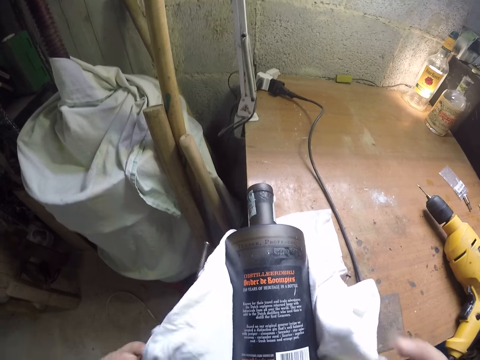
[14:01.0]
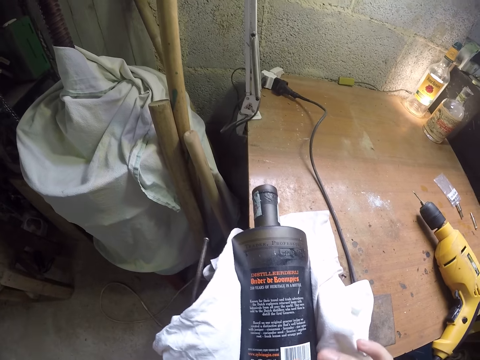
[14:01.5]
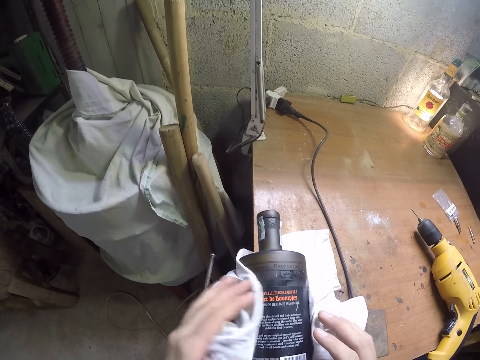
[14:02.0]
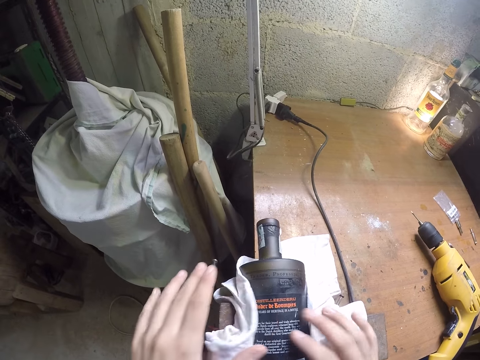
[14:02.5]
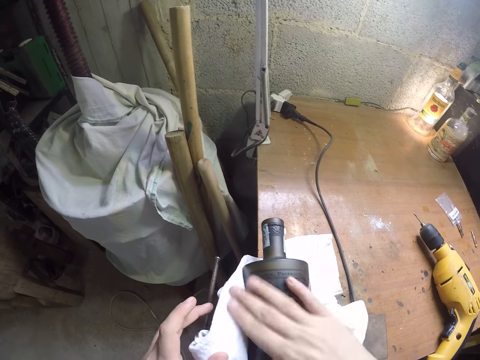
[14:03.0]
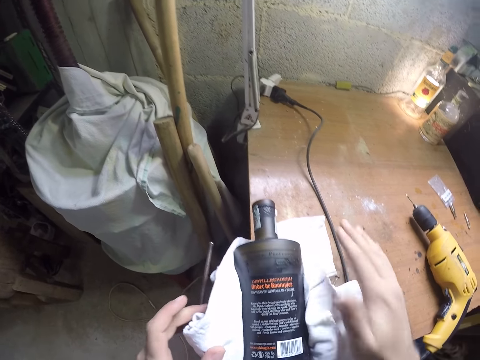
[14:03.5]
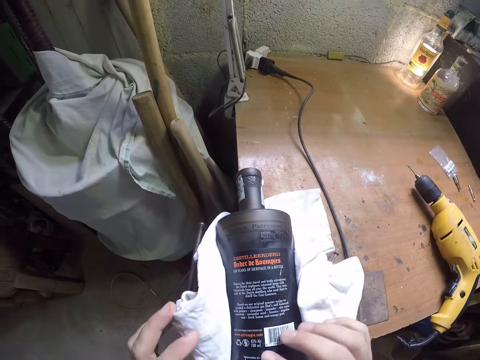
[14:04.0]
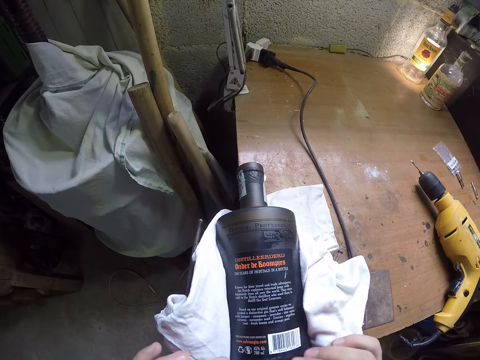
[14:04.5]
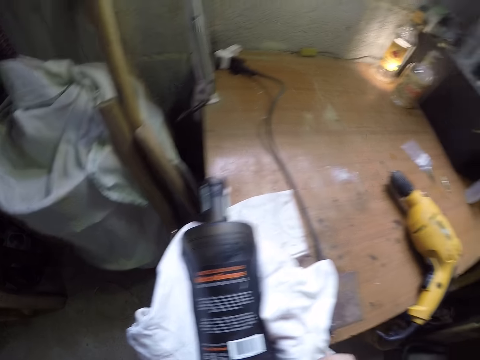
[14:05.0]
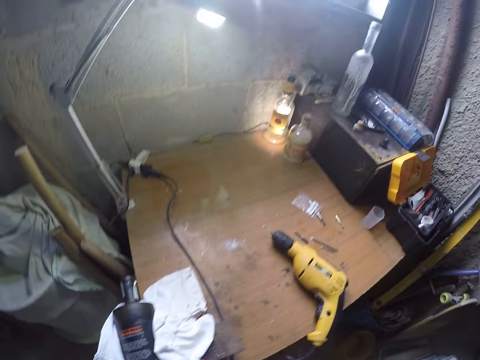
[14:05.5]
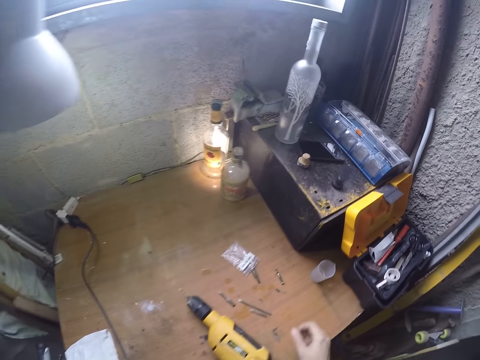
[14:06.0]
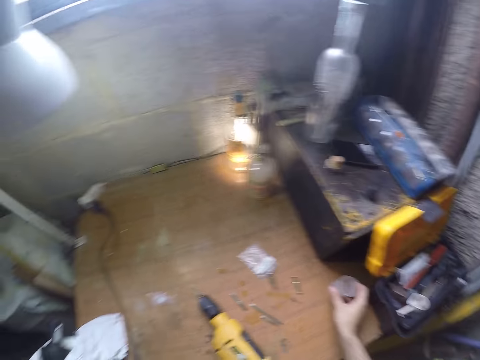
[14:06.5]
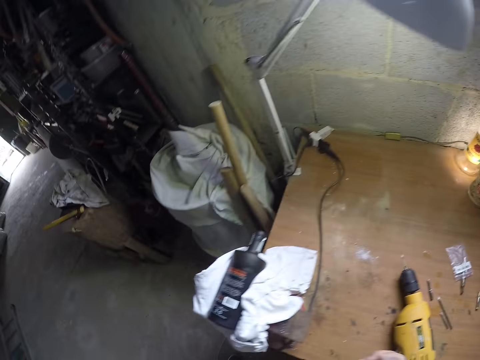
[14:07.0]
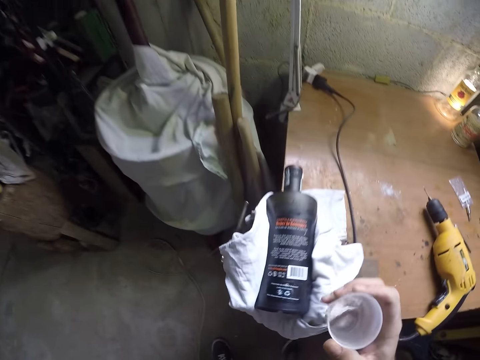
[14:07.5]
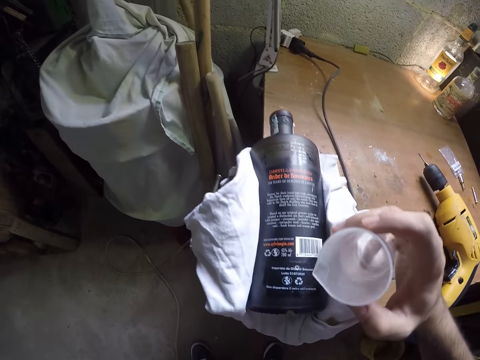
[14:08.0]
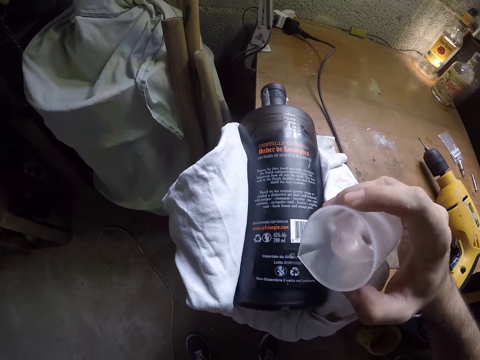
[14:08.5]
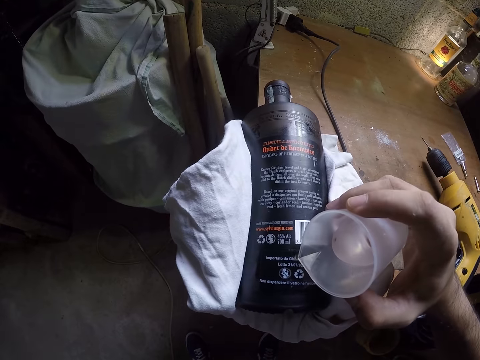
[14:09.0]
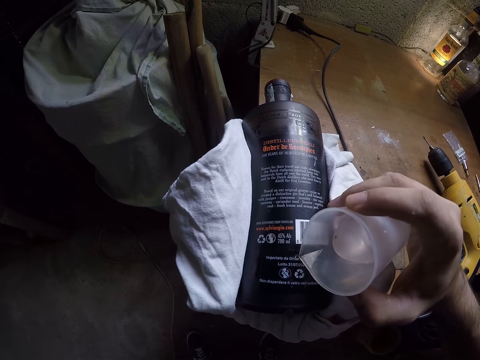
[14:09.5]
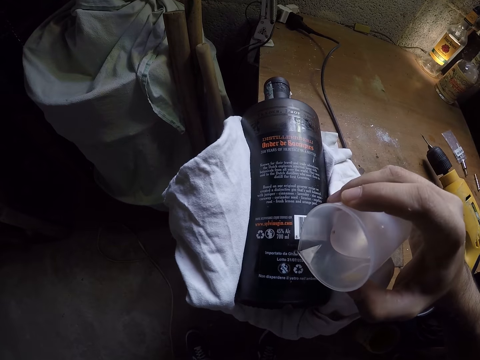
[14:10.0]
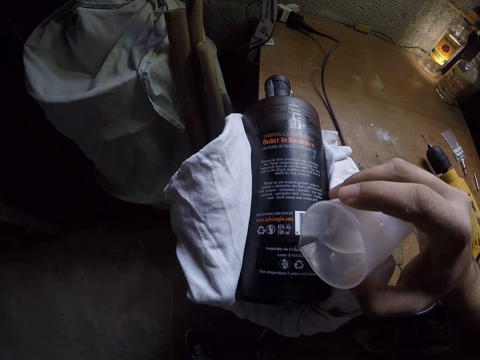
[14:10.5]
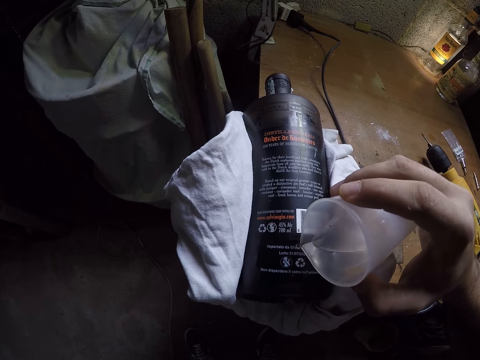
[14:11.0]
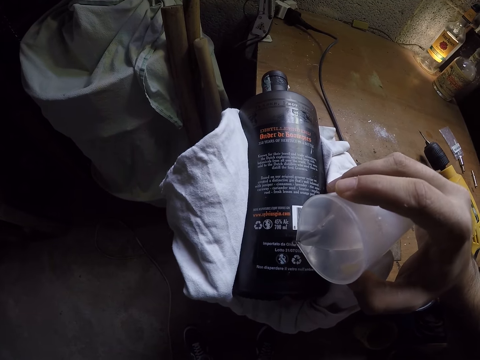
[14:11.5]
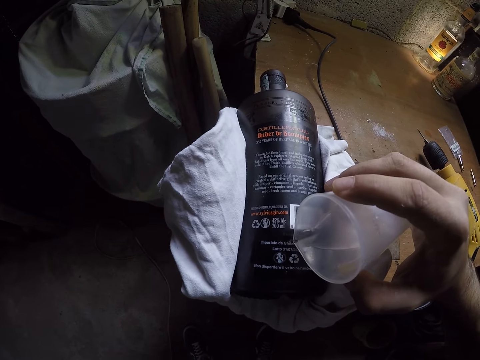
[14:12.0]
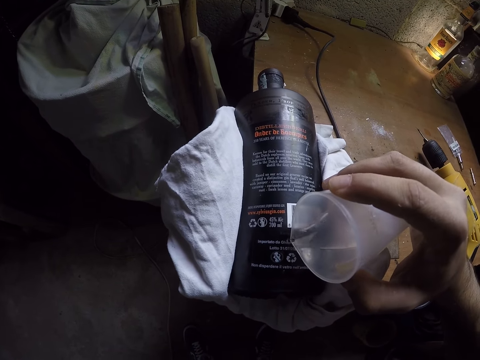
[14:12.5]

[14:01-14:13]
The camera wearer dusts debris off the bottle with both hands. He wipes the hole at the object. He picks up a cup of water from the table with his right hand. He pours water from the cup in his right hand on the bottle.

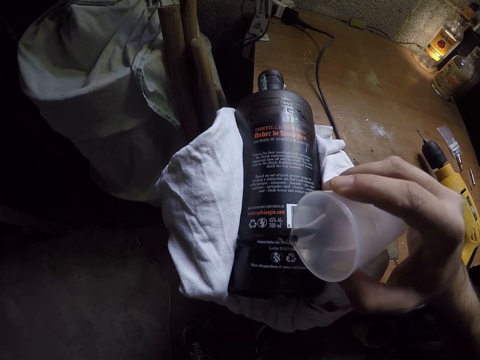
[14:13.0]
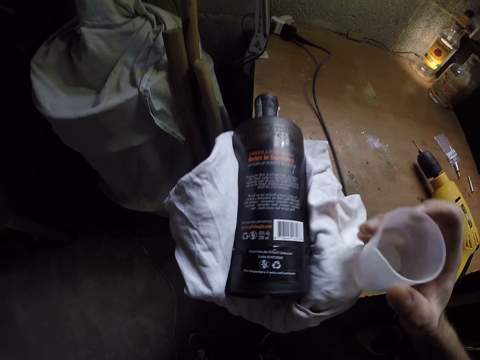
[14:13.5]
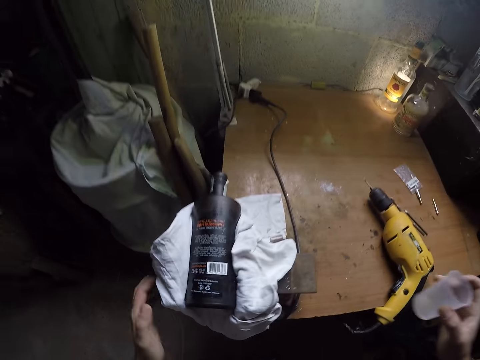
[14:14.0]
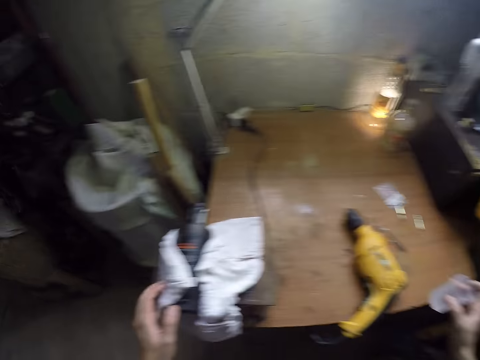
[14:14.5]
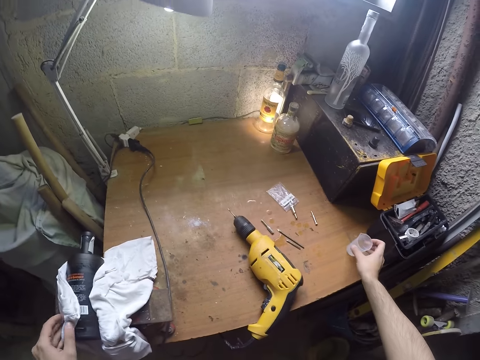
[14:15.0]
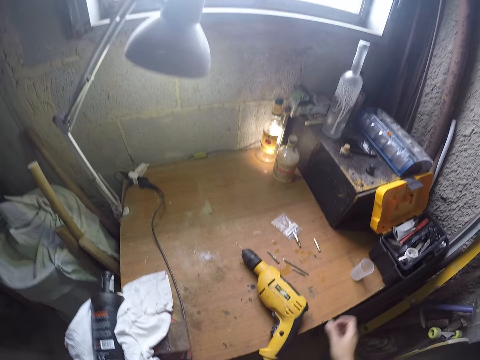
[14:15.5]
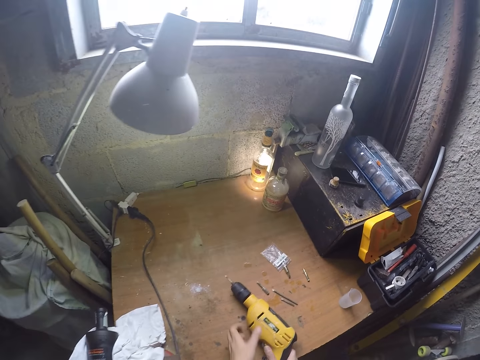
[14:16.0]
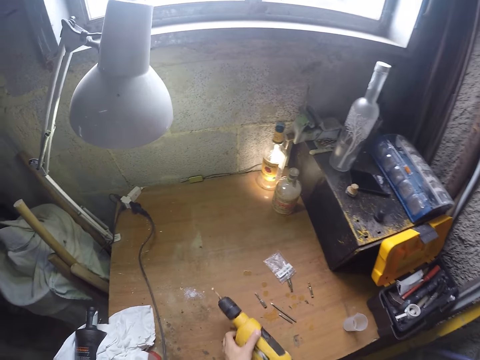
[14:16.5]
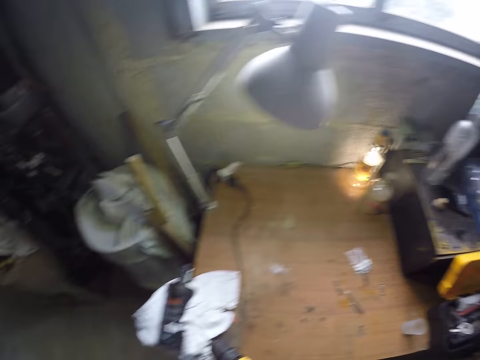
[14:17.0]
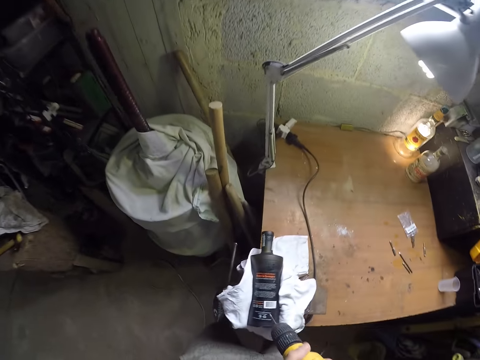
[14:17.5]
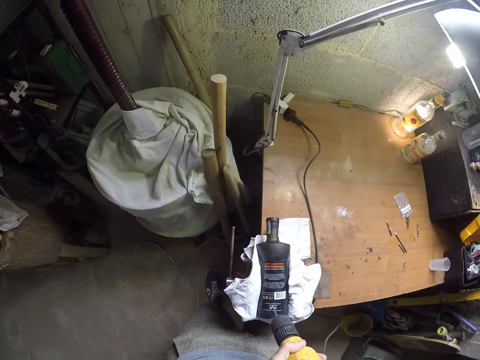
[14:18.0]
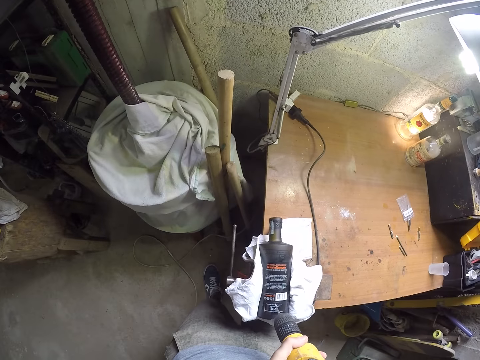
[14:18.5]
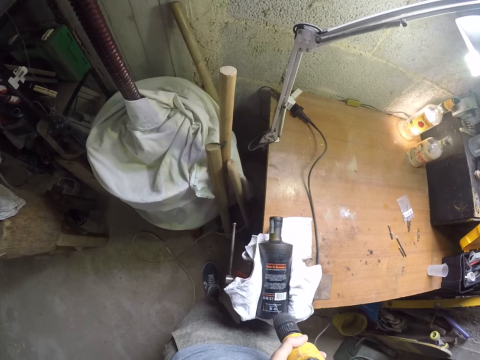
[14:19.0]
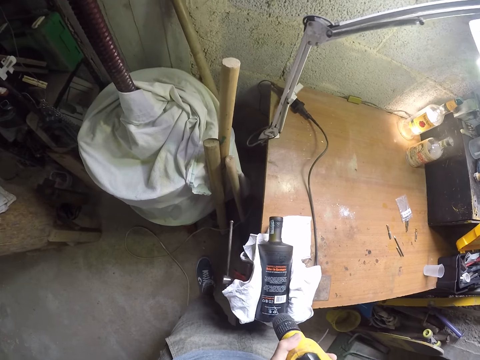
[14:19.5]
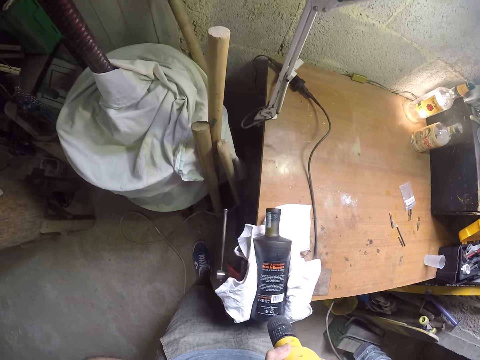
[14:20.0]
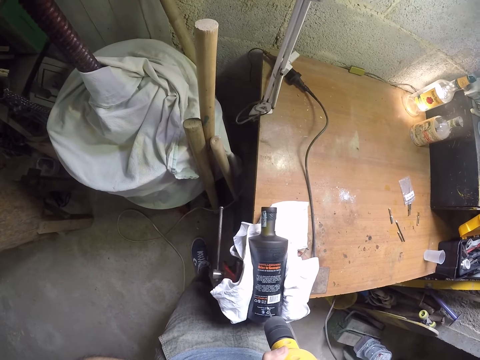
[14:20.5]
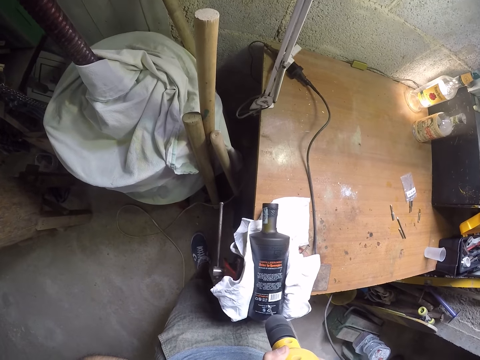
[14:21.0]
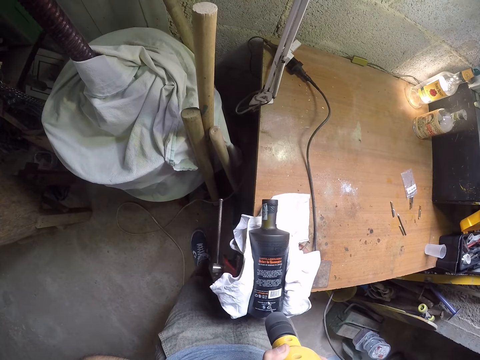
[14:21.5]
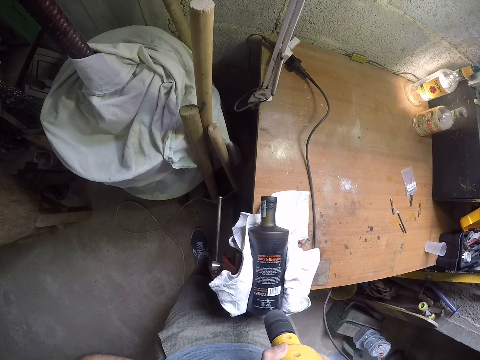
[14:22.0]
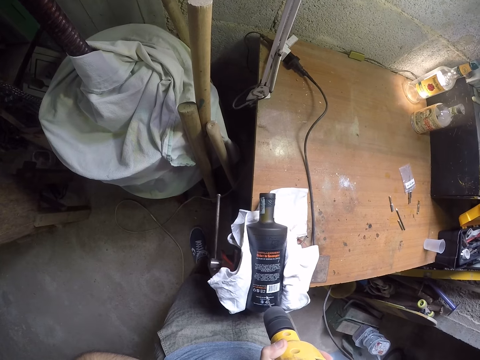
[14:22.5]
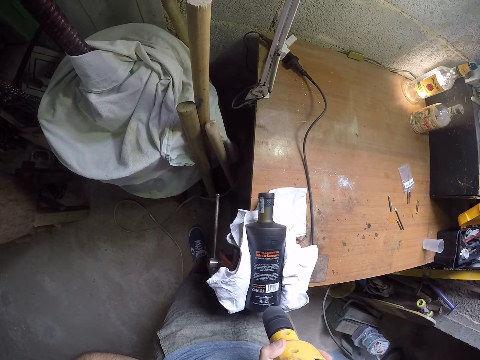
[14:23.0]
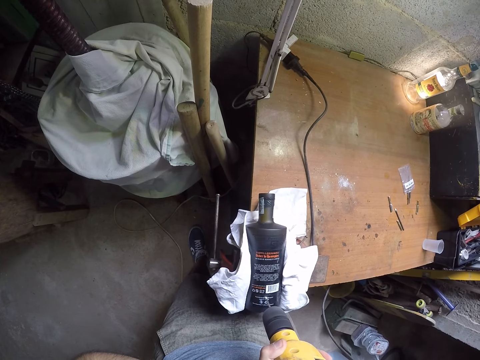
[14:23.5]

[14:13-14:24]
The camera wearer dries the bottle with the cloth on the table with his right hand. He drops the cup in his right hand on the table. He picks up the drill from the table with both hands. He drills into the bottle with the drill in his left hand.

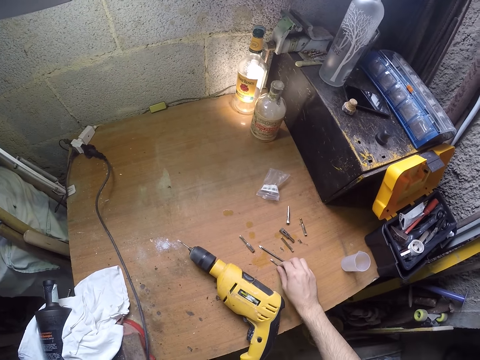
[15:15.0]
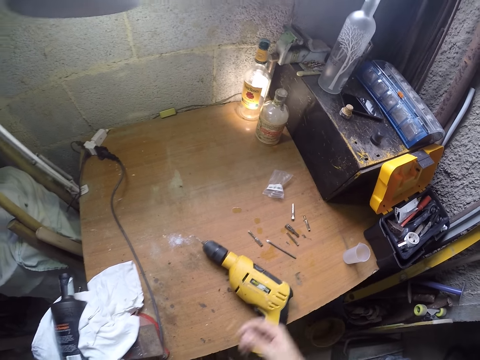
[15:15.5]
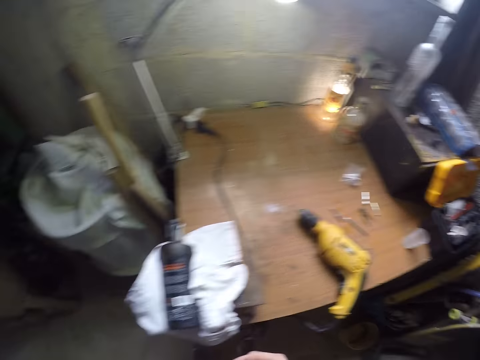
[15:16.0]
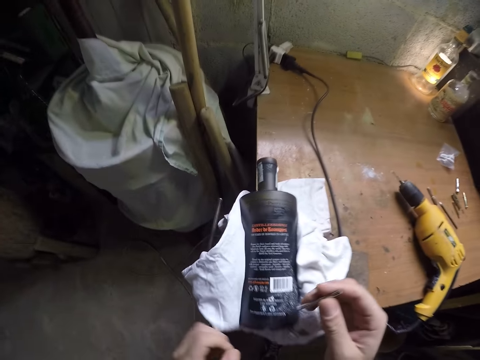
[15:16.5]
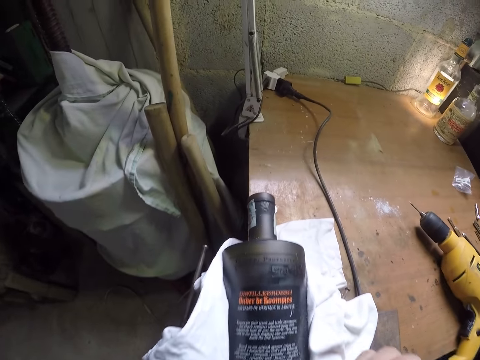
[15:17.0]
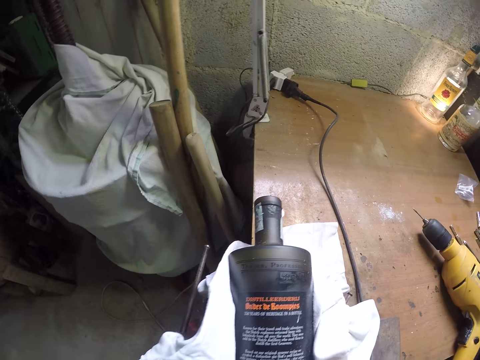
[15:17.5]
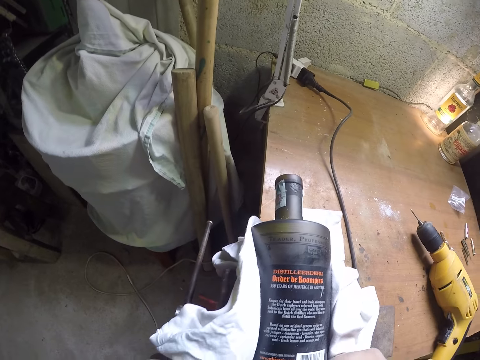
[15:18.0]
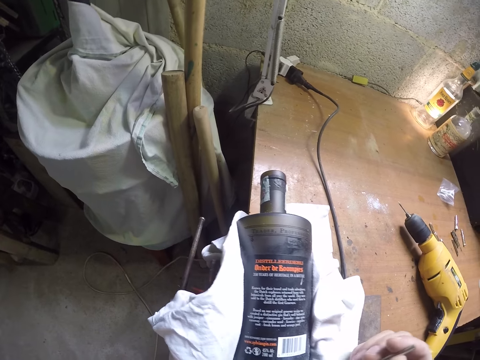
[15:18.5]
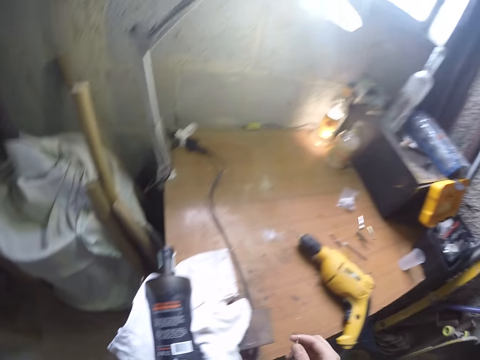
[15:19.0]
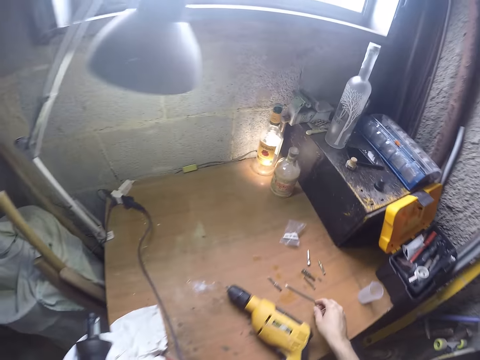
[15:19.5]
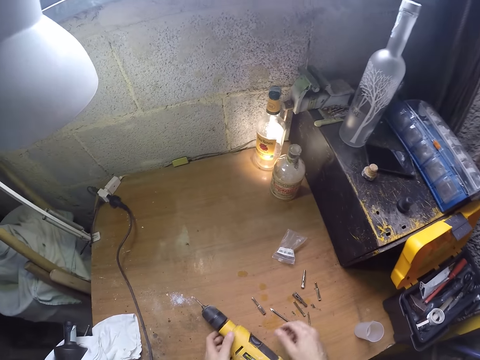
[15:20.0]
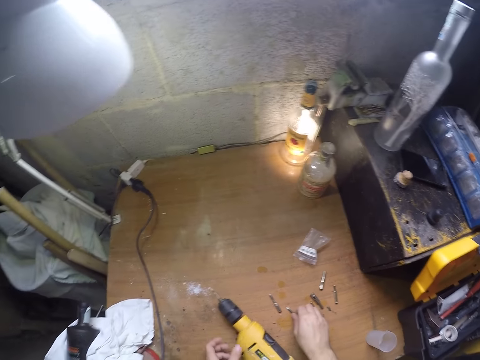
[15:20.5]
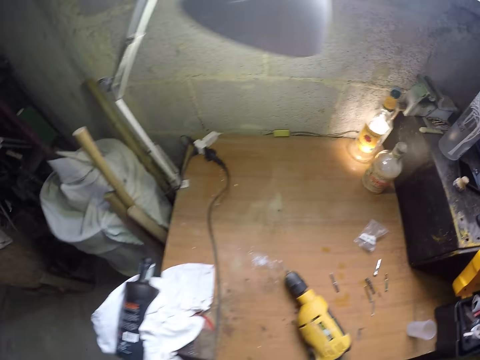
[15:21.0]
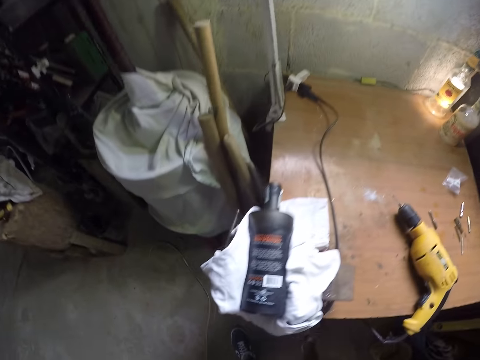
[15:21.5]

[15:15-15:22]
The camera wearer picks up a nail. He places the nail on the table. He picks up a drill bit from the table with his right hand.
